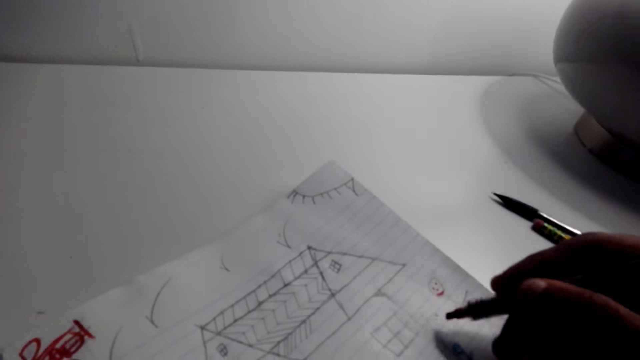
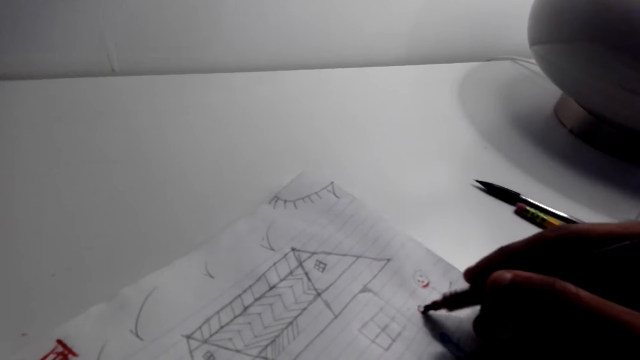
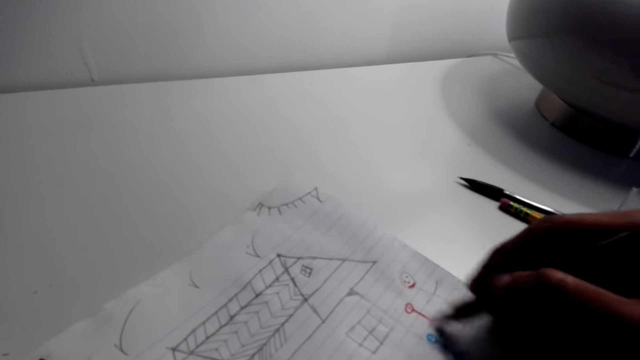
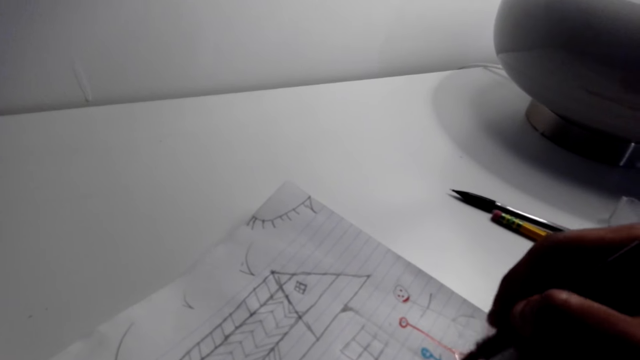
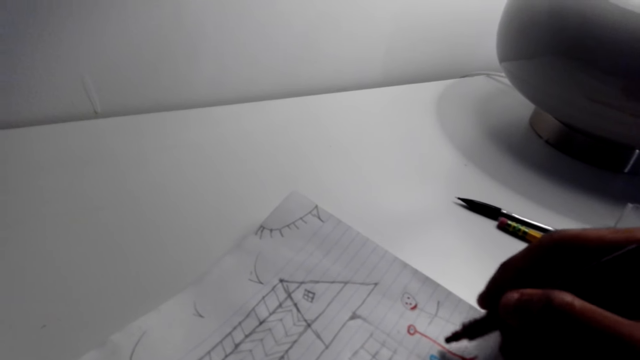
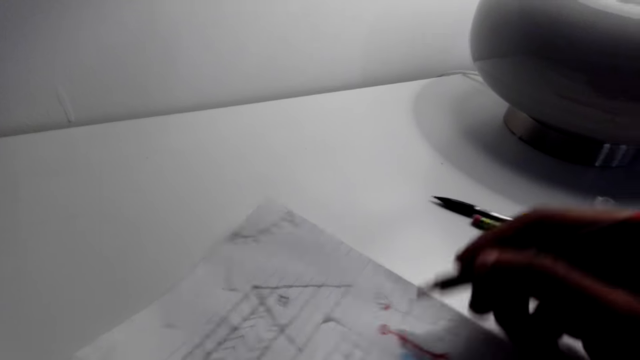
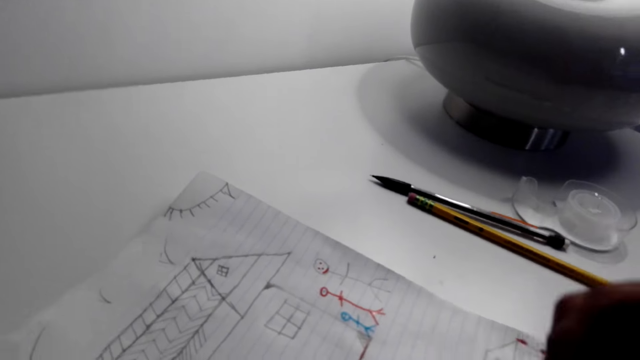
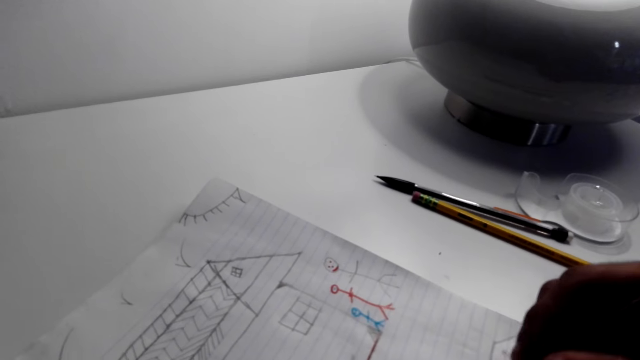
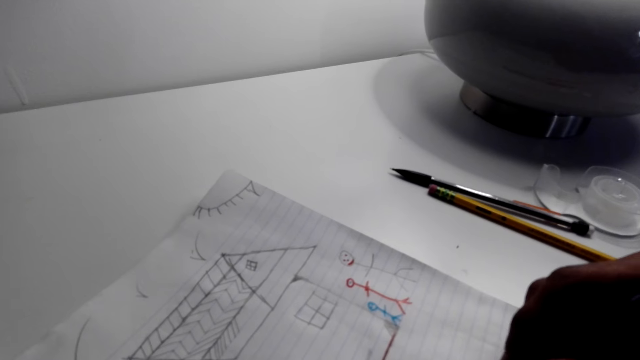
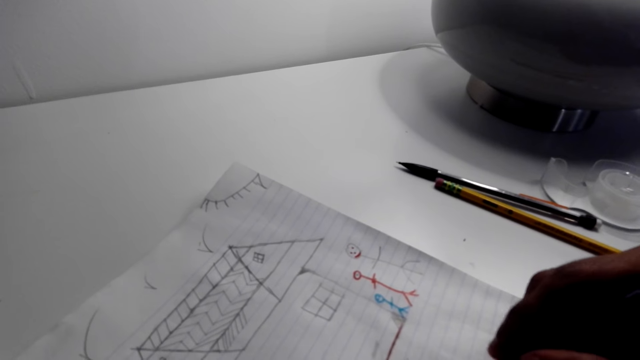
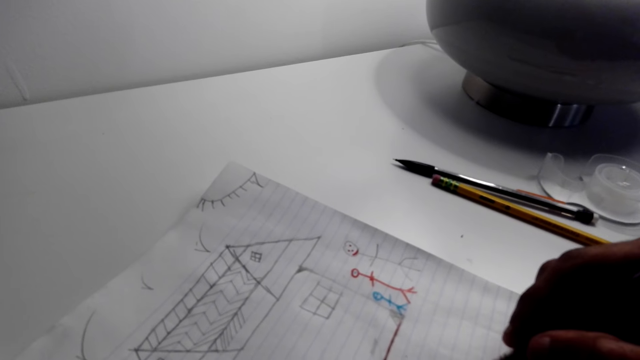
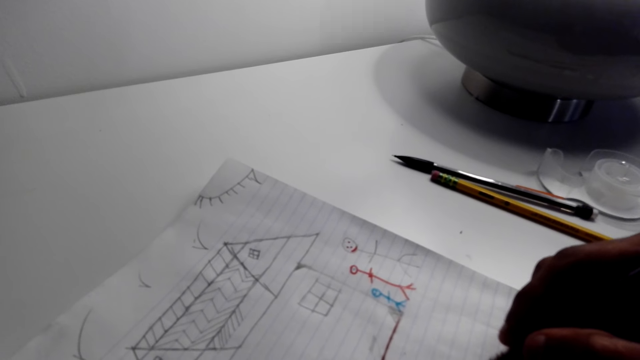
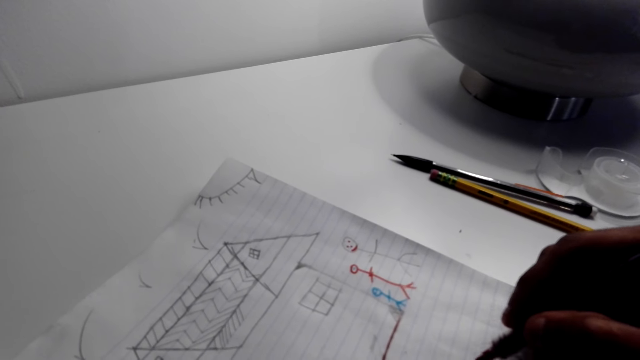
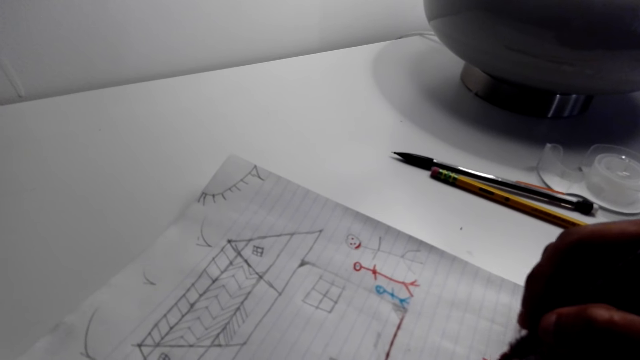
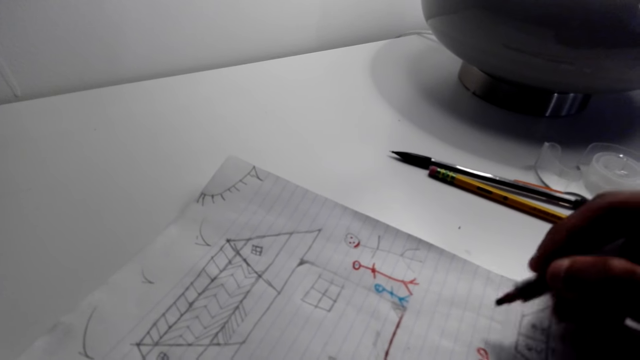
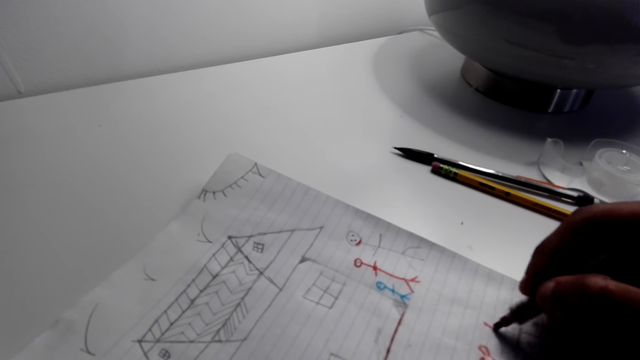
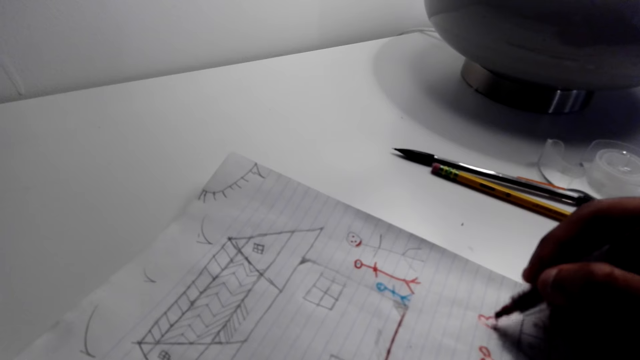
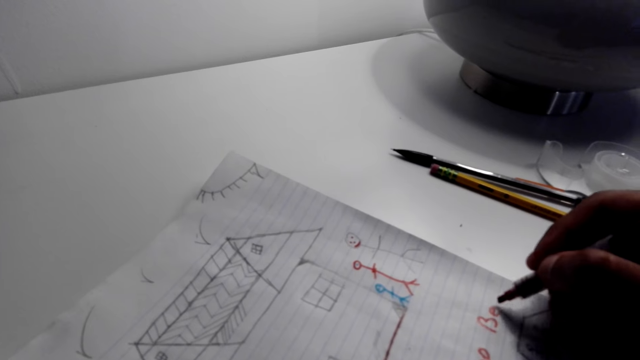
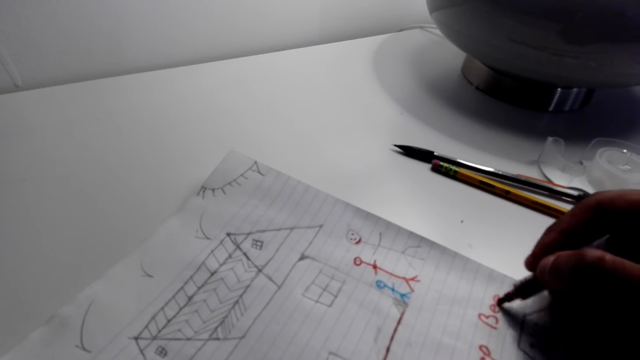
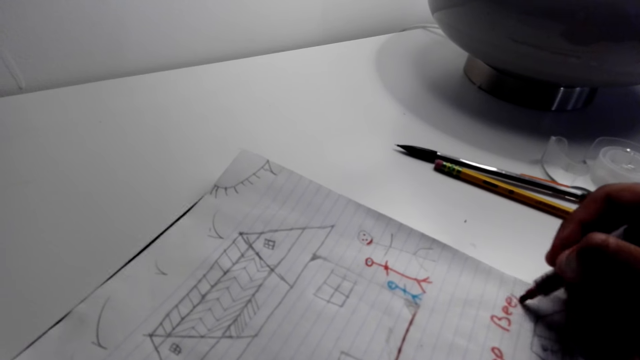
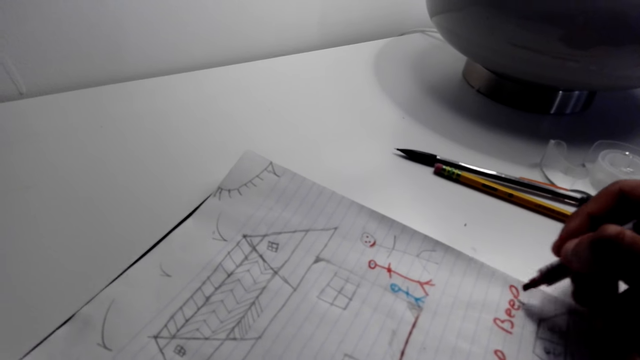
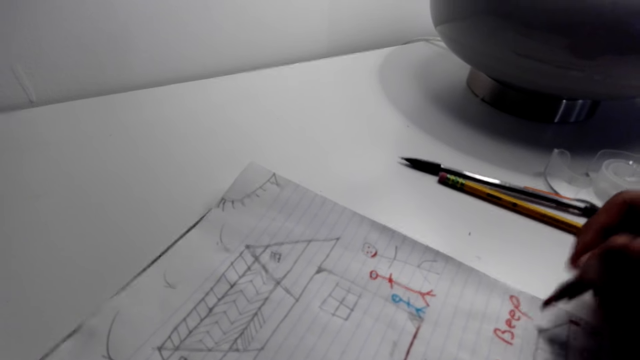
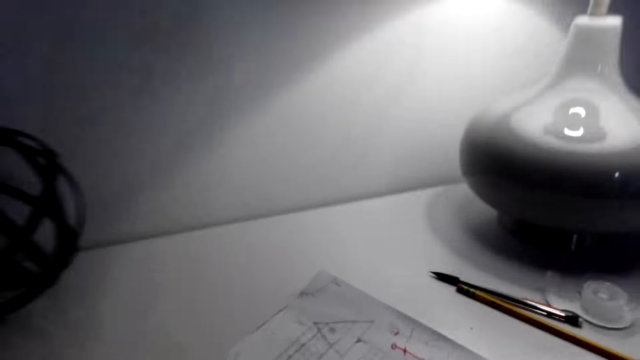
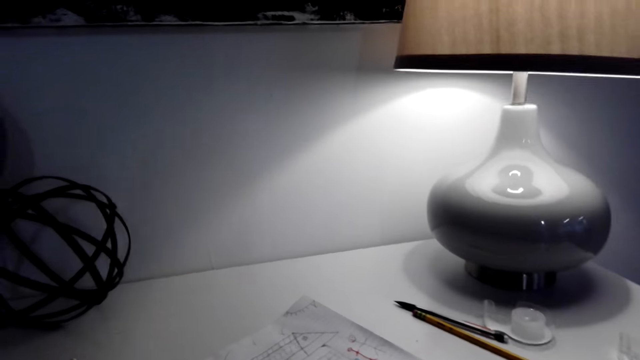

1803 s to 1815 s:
The camera wearer draws a house on the piece of paper. They write on the paper.

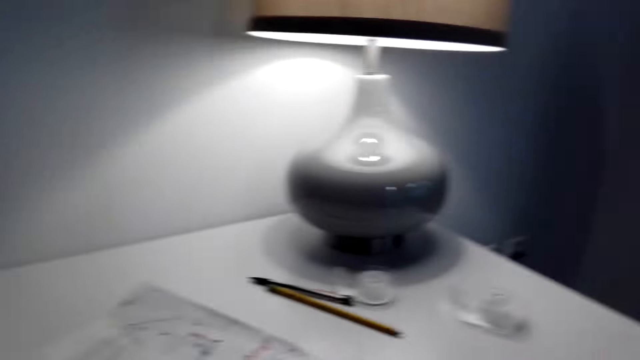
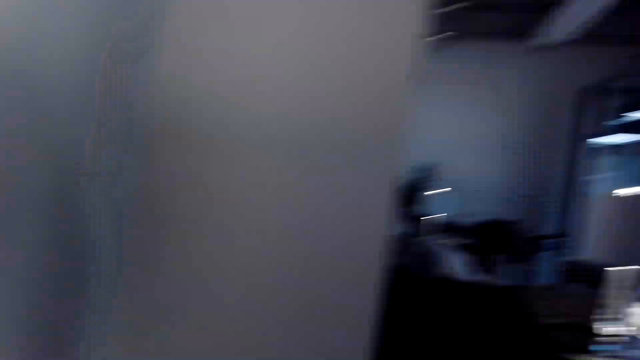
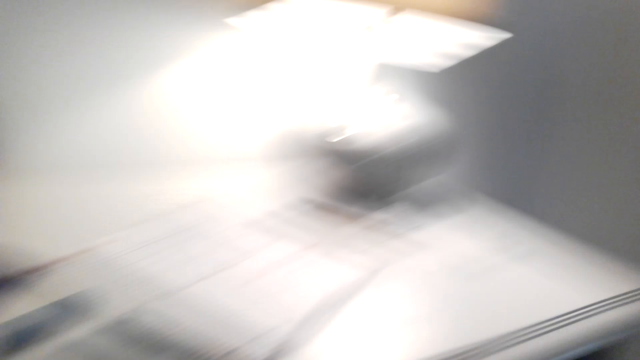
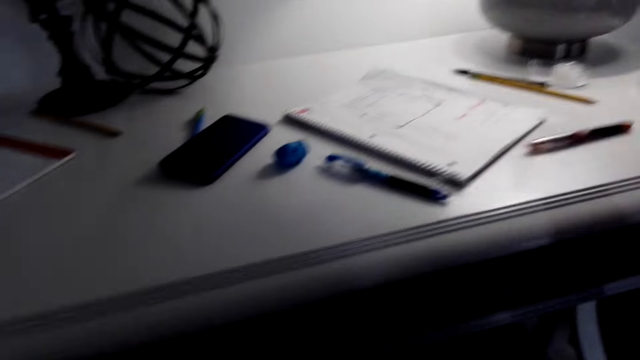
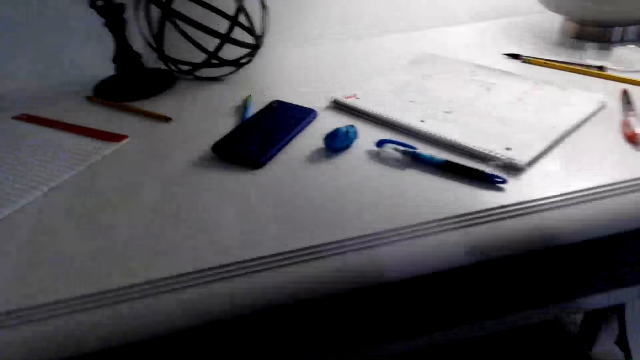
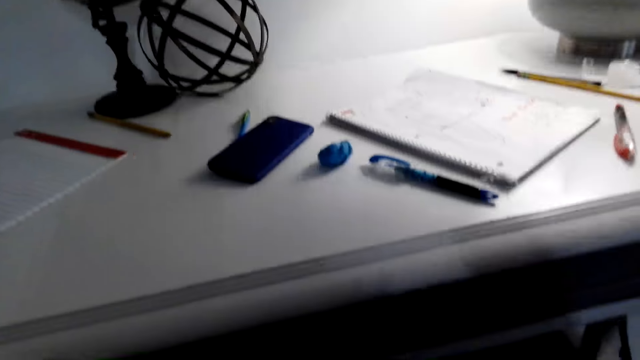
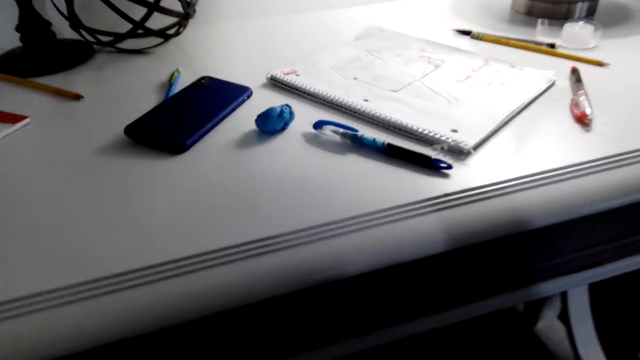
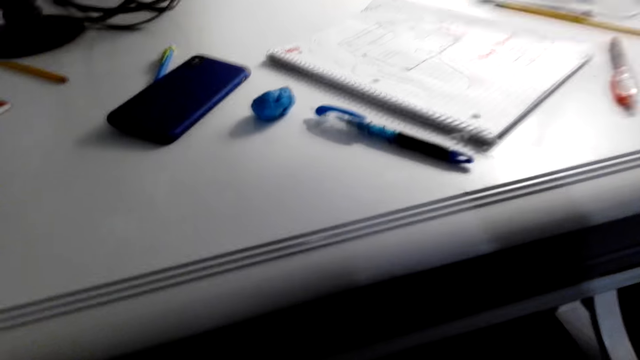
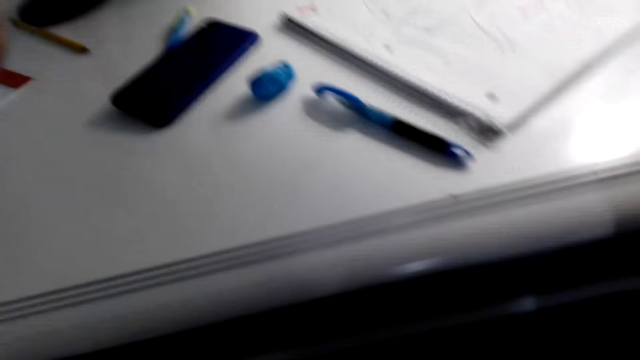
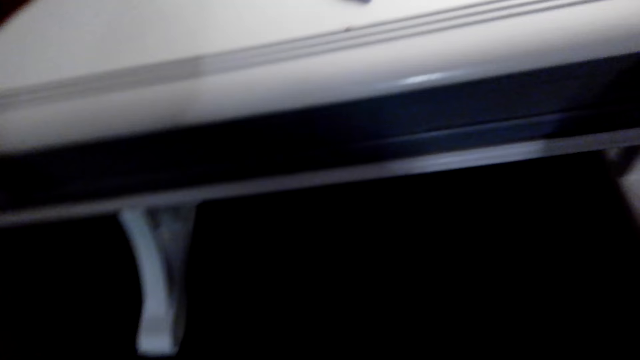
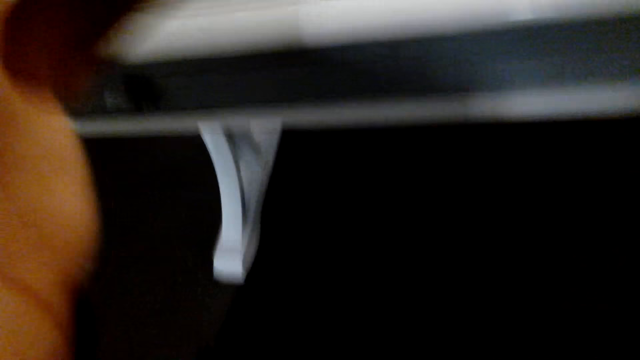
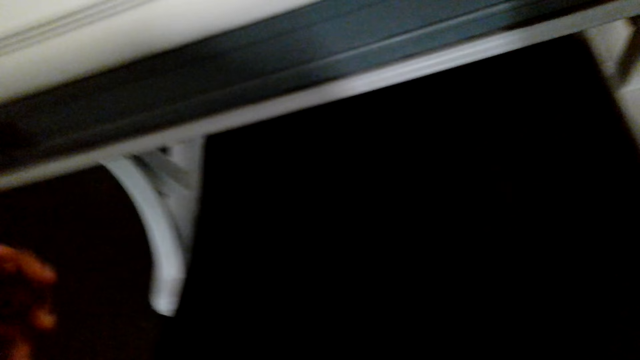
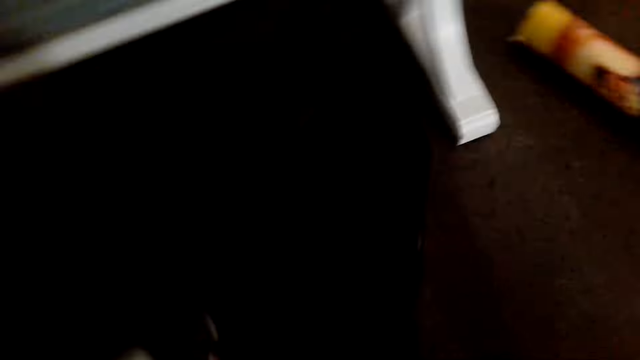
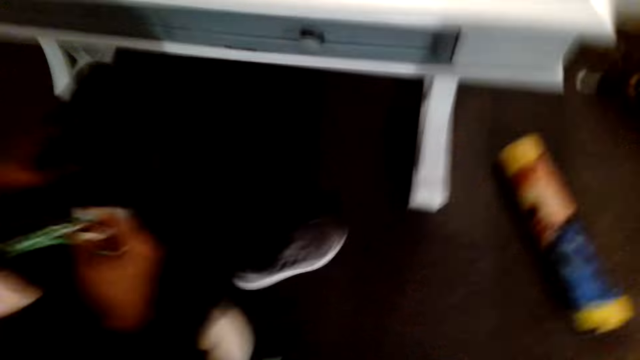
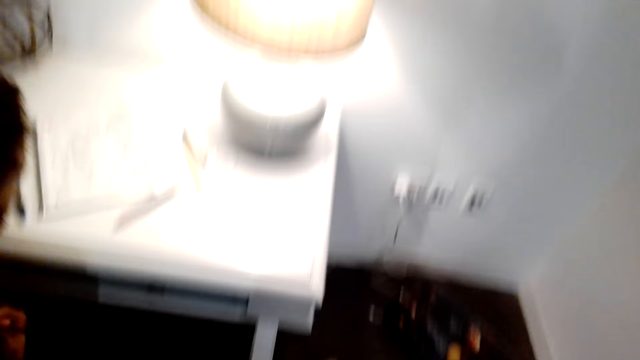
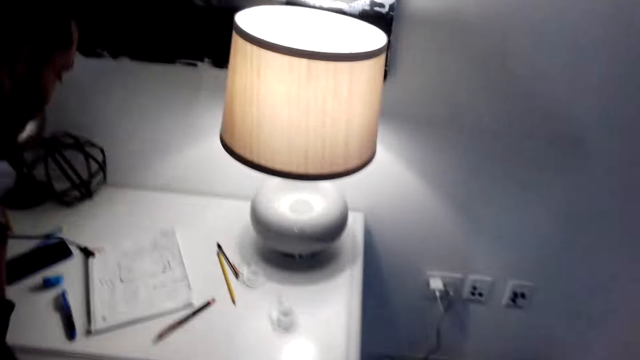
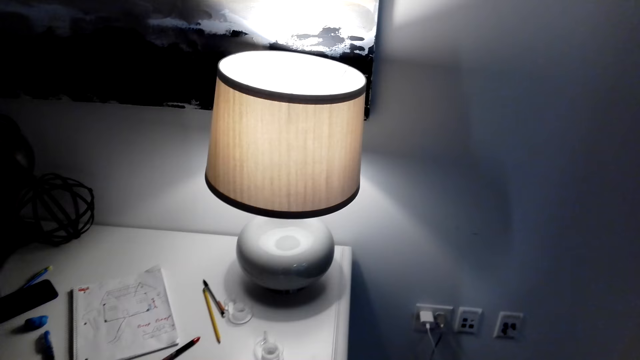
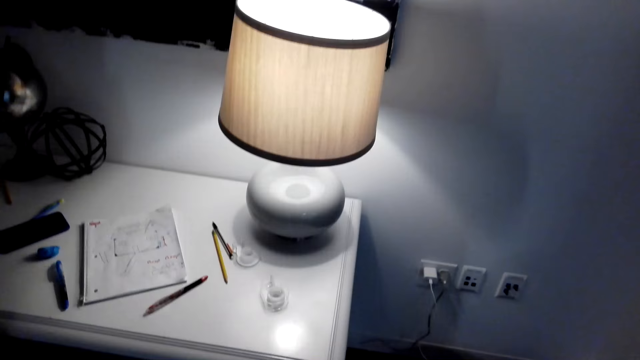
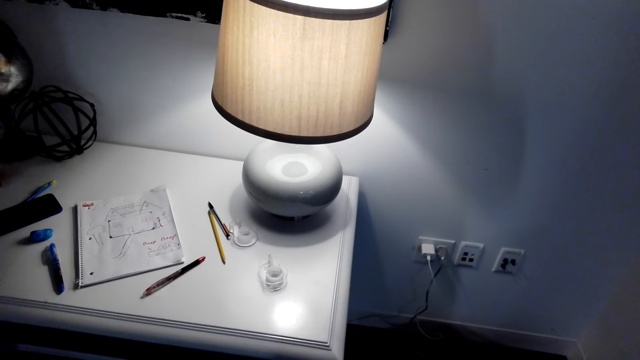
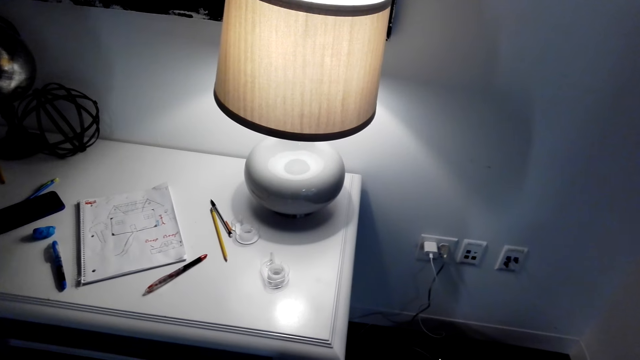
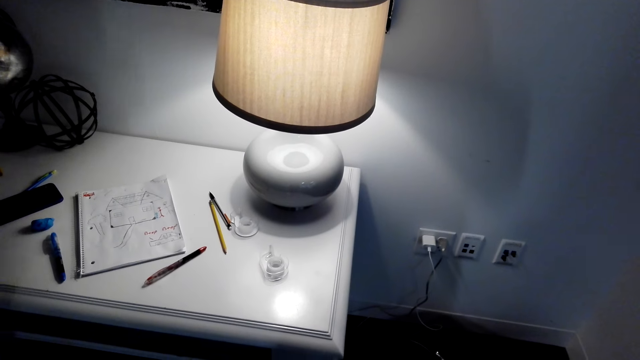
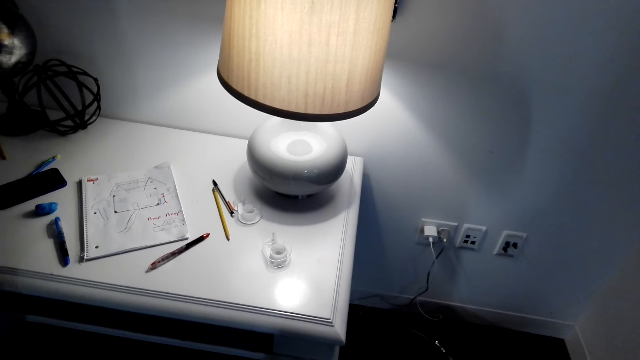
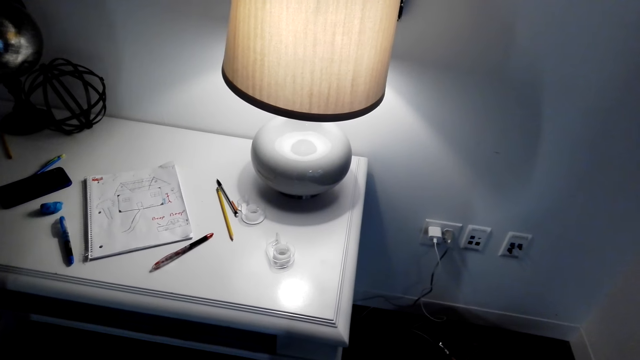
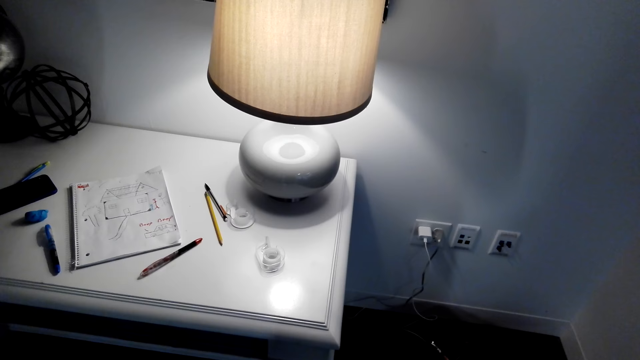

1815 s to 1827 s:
The camera wearer walks around. They look at a woman on her face. They put the pen down on the table. They touch the head camera. They put the hand down. They touch something near the neck. They walk around. They stand up from their chair. They lower the hand. They lift the hand.
